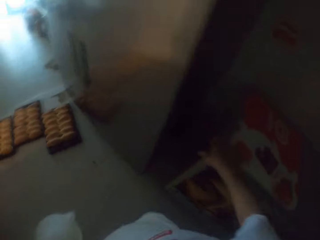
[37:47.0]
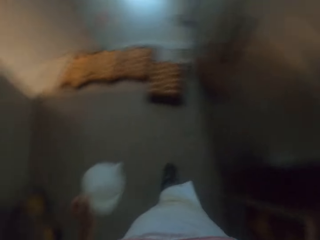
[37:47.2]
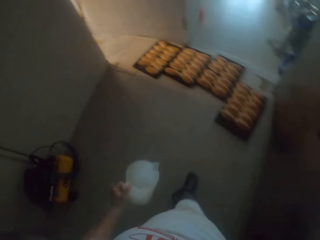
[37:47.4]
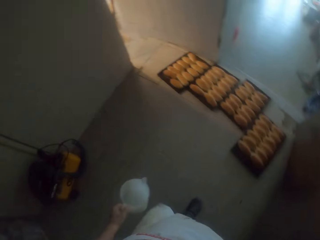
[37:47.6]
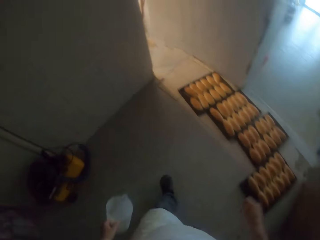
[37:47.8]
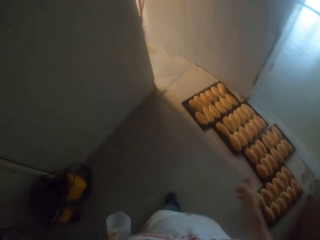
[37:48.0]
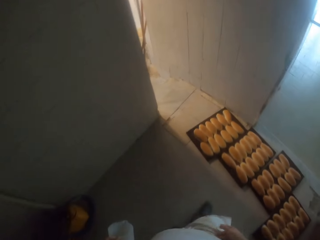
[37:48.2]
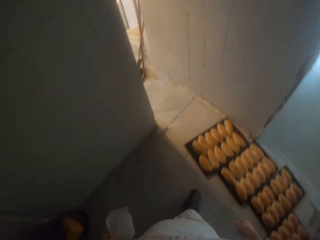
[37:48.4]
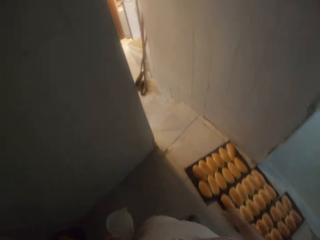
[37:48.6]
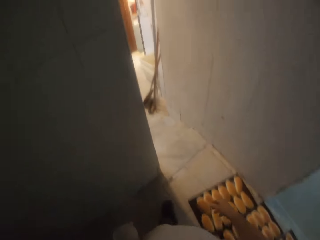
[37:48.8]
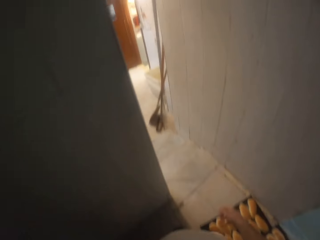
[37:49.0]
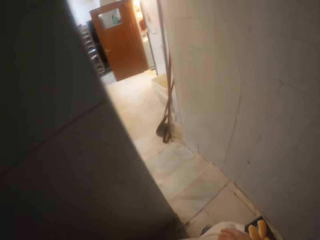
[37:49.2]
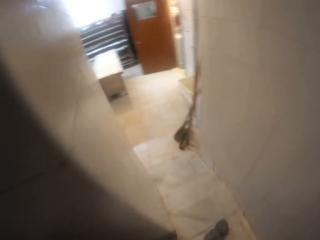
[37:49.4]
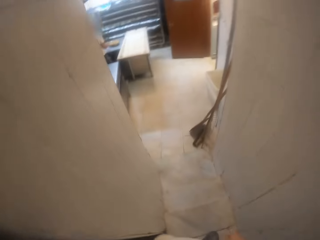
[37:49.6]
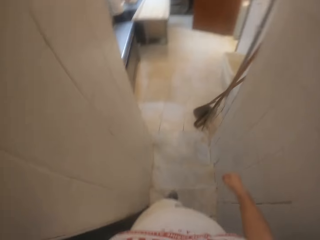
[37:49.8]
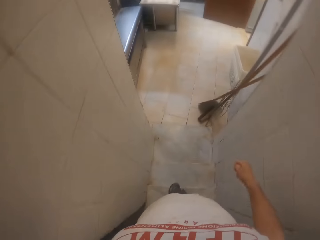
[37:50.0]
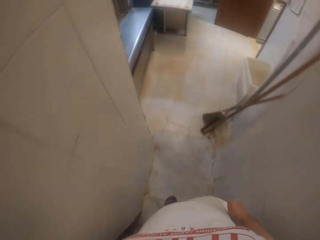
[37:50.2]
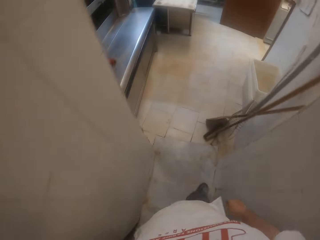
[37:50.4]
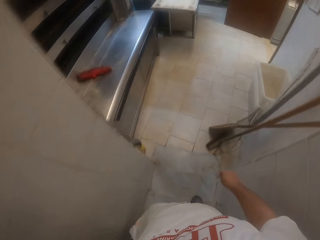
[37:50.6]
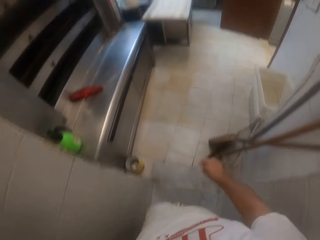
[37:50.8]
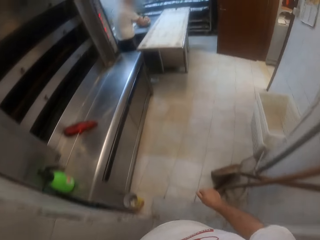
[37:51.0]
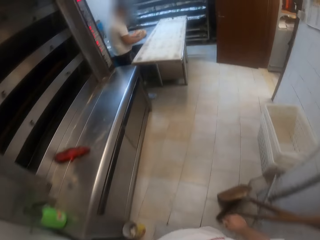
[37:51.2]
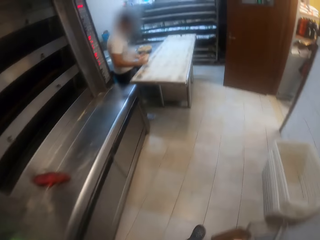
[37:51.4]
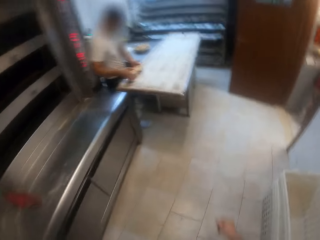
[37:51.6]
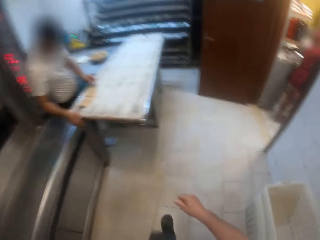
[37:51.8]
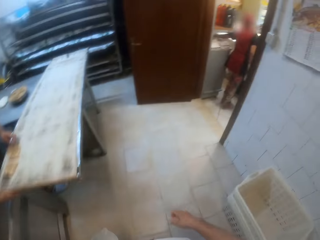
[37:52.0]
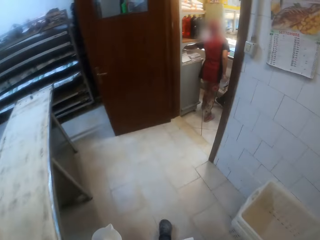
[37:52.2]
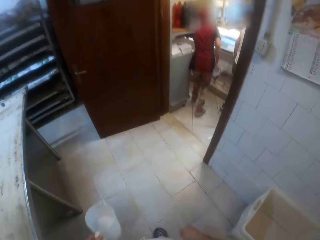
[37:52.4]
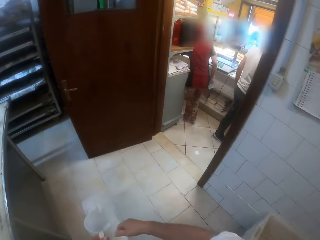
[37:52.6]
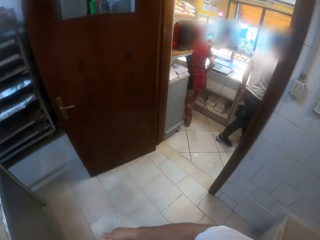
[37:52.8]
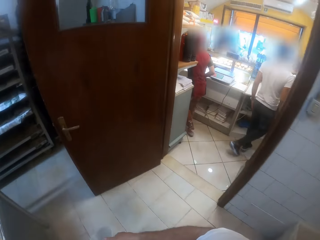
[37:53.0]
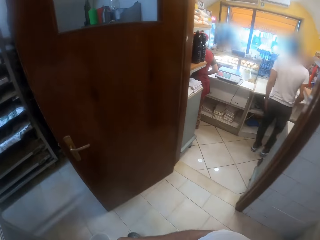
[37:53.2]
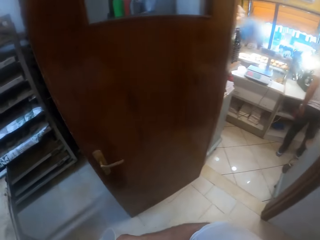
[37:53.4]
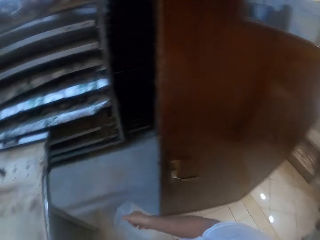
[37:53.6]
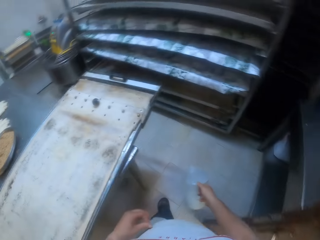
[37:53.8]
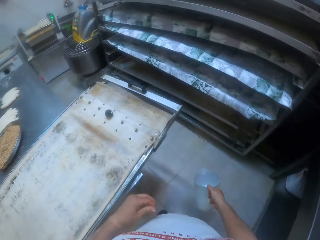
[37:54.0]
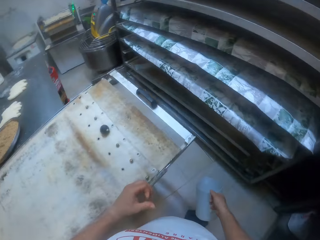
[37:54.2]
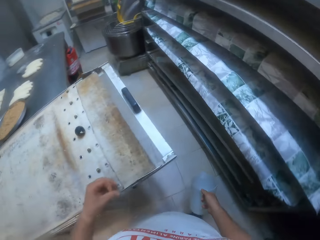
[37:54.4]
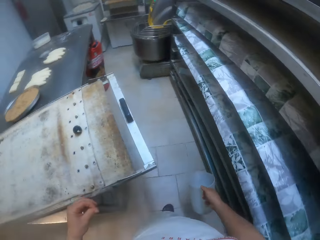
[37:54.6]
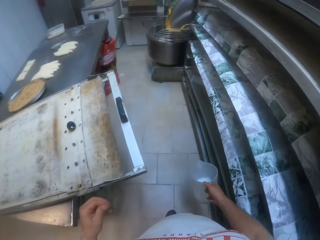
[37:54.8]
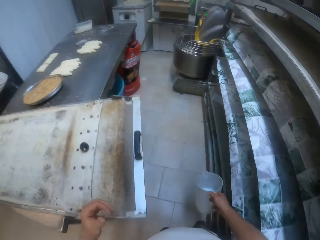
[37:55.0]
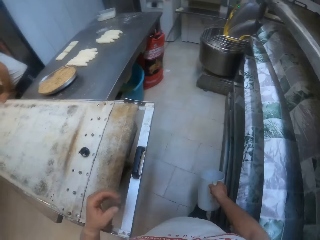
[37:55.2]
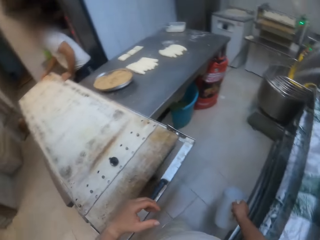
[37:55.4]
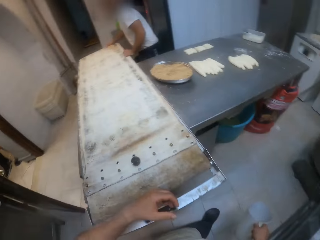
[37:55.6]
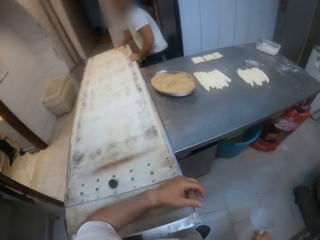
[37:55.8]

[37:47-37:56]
The camera wearer places the lid on the container in the trolley on the floor with his right hand. He walks around. He walks out of the store into the bakery. A man places a piece of dough on the baking sheet on the table with both hands. The camera wearer walks around.

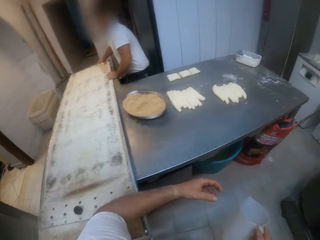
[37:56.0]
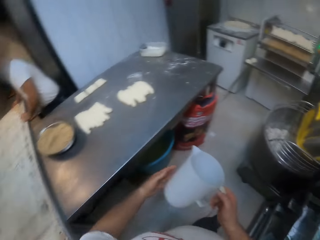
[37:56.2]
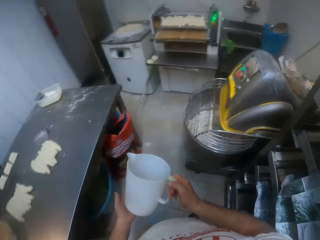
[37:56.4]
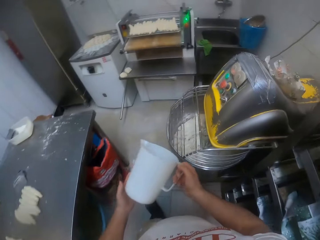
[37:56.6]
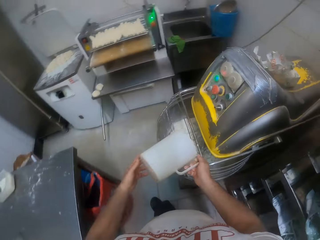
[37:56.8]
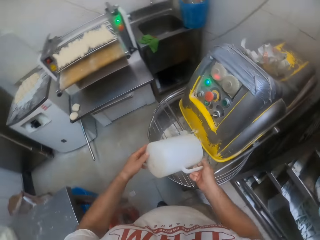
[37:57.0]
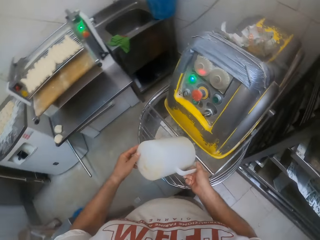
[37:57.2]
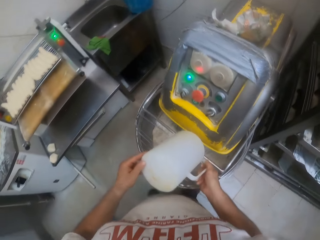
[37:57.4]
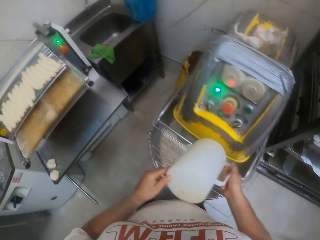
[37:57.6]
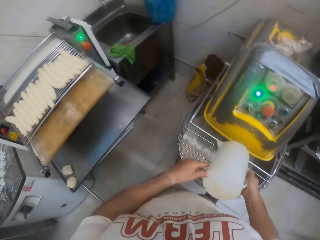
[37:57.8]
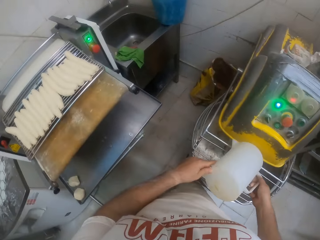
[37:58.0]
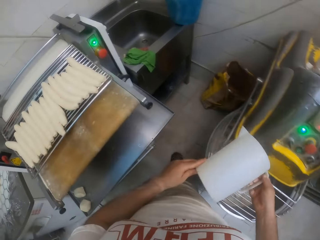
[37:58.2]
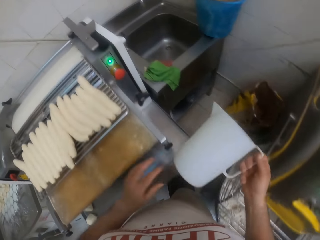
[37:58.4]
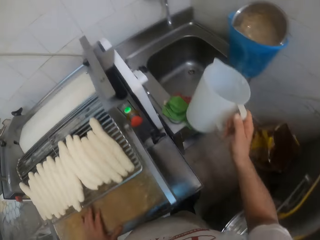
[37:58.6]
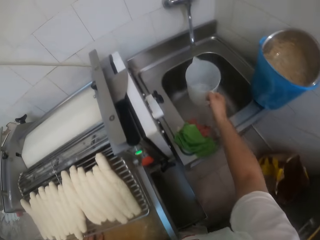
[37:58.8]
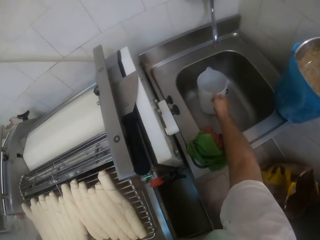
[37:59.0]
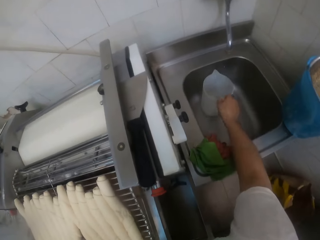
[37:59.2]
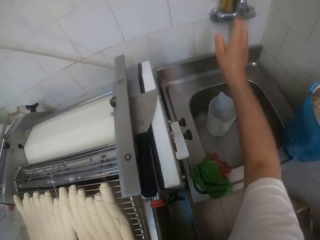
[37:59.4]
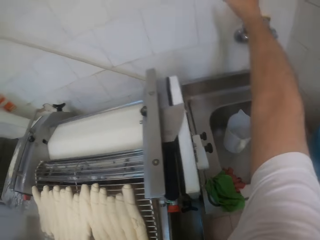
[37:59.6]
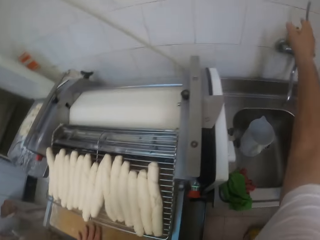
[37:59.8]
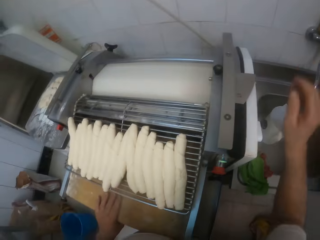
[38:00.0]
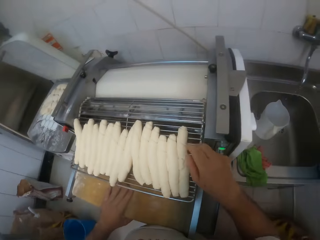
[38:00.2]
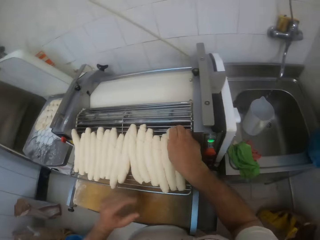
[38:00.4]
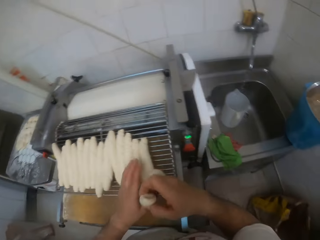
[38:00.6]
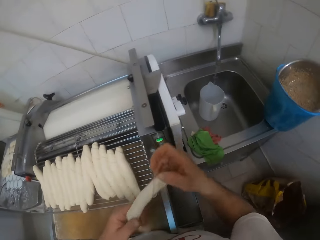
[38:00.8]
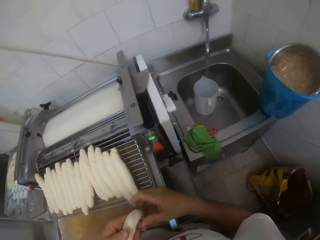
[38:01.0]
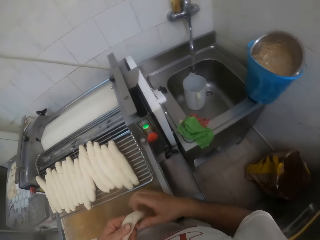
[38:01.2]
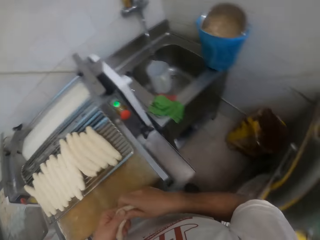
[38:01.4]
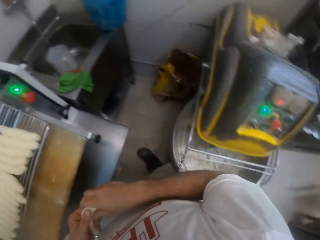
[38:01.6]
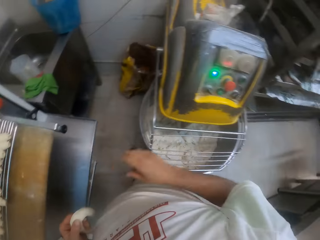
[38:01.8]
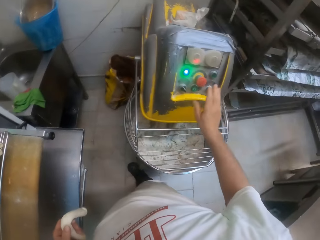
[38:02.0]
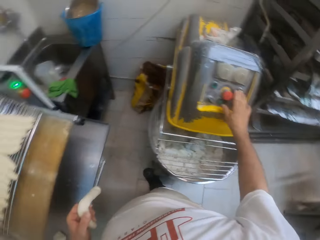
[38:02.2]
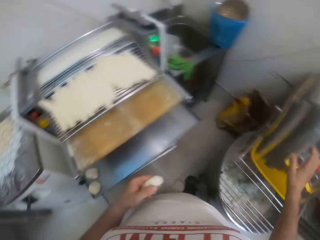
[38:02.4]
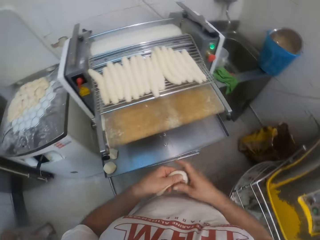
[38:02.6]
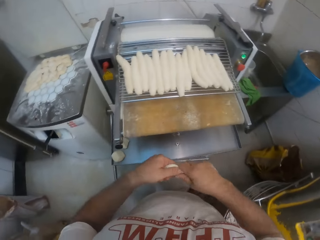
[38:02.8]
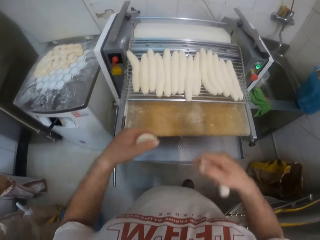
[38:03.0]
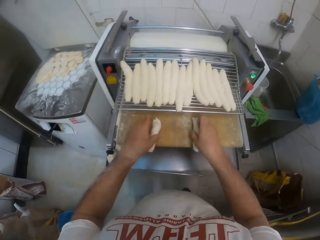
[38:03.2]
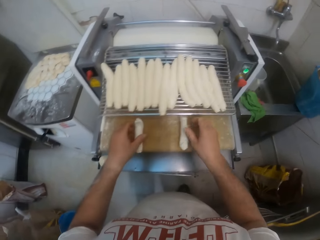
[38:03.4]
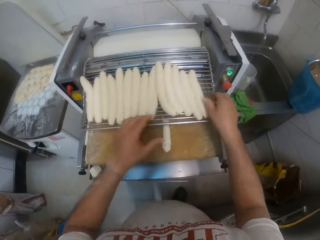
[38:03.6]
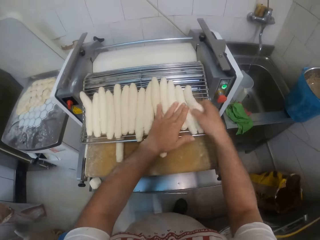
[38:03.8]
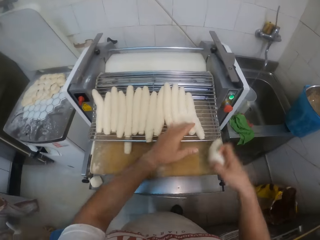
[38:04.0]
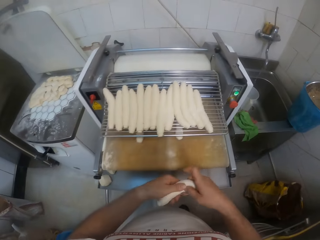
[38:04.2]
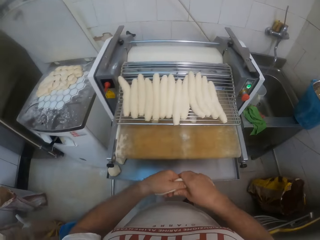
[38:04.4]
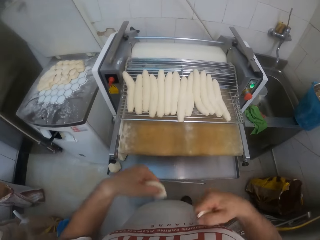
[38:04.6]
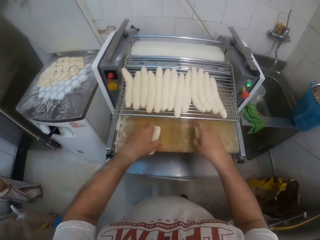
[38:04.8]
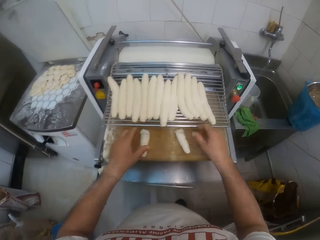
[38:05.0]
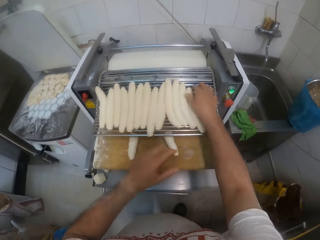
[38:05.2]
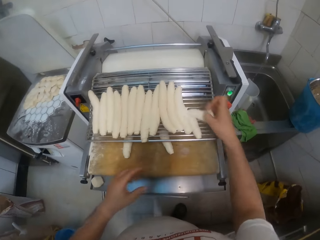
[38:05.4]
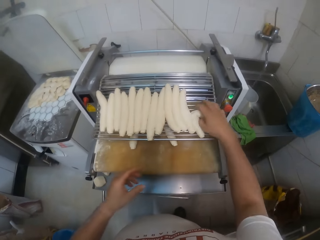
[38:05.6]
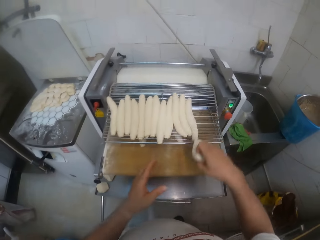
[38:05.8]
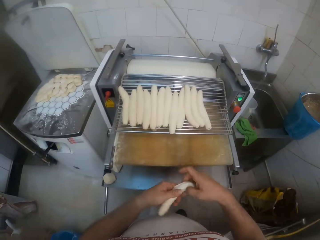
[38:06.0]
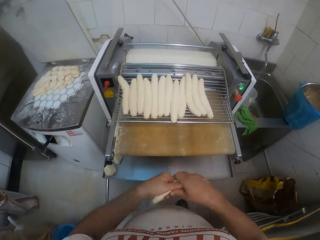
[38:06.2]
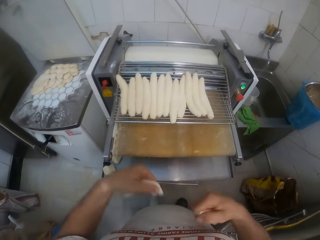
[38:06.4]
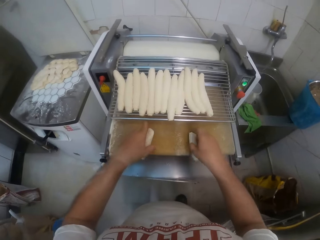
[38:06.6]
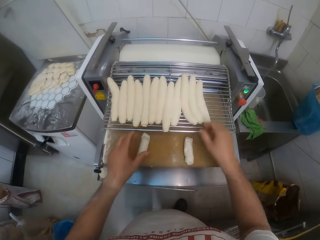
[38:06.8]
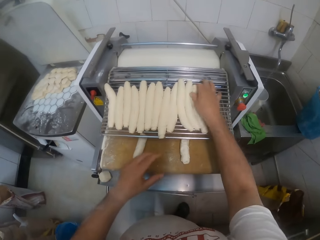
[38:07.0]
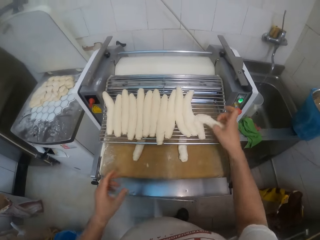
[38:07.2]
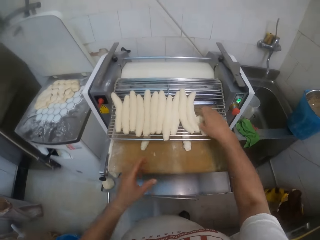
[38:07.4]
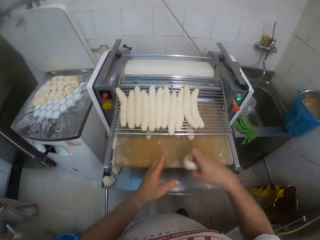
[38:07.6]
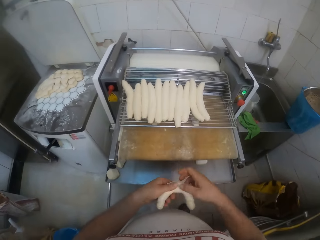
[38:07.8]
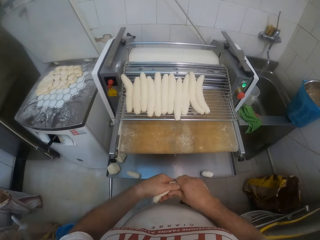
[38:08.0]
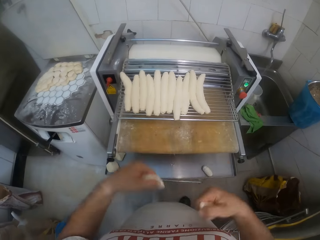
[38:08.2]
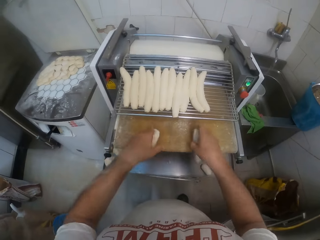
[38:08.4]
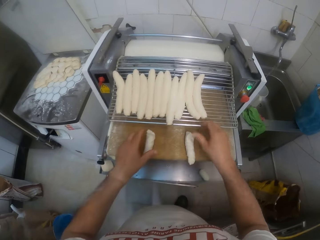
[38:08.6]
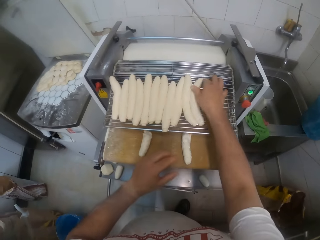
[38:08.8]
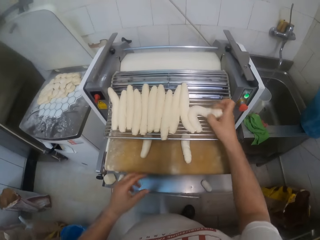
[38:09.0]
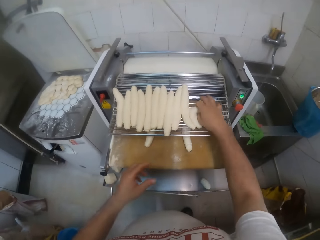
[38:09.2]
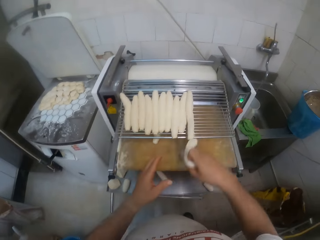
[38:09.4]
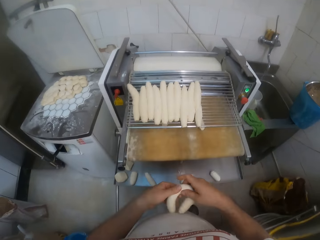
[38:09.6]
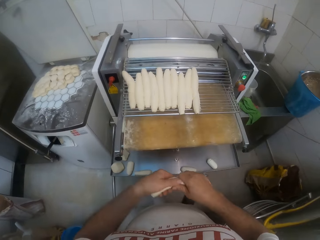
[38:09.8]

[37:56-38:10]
The camera wearer holds the jug in both hands. He pours the sugar in the jug into the mixing bowl on the floor with both hands. He walks around. He lifts the jug. He places the jug into the sink with his right hand. He turns the tap on with his right hand. He moves the right hand. He picks up a piece of dough from the top of the dough sheeter with his right hand. He holds the piece of dough in both hands. He makes a step. He holds the piece of dough in his left hand. He presses a button on the dough mixer on the floor with his right hand. He splits the piece of dough in half with both hands. He places the pieces of dough in the dough sheeter with both hands. He picks up a piece of dough from the top of the dough sheeter with his right hand. He places his left hand on pieces of dough on the top of the dough sheeter. He splits the piece of dough in half with both hands. He places the pieces of dough in the dough sheeter with both hands. He picks up a piece of dough from the top of the dough sheeter with his right hand, splits the piece of dough in half with both hands, and places the pieces of dough in the dough sheeter with both hands. He picks up a piece of dough from the top of the dough sheeter with his right hand, splits the piece of dough in half with both hands, and places the pieces of dough in the dough sheeter with both hands. He picks up a piece of dough from the top of the dough sheeter with his right hand.
